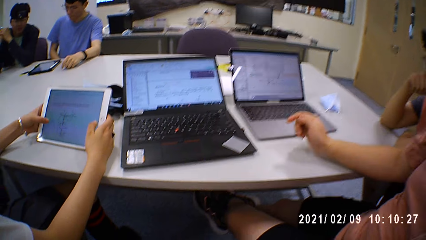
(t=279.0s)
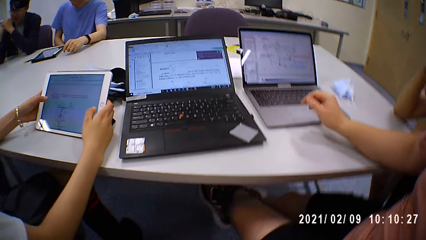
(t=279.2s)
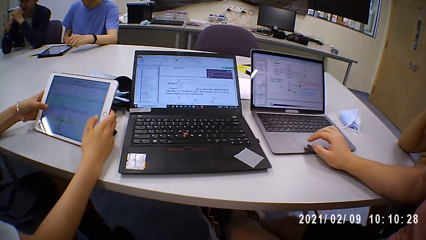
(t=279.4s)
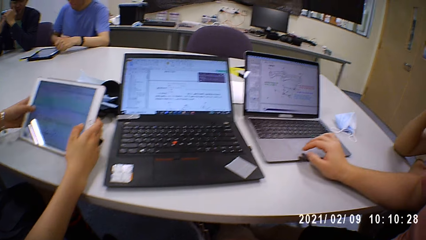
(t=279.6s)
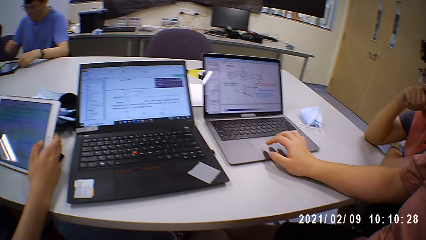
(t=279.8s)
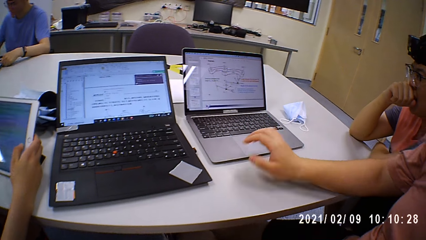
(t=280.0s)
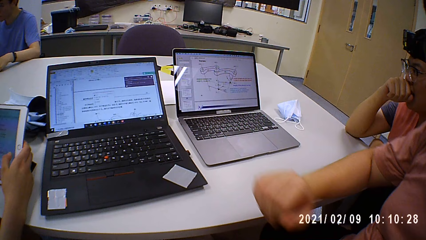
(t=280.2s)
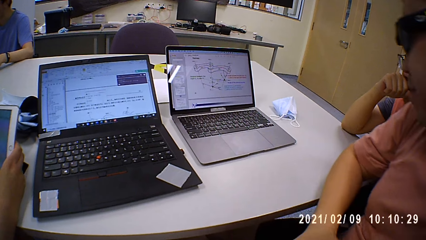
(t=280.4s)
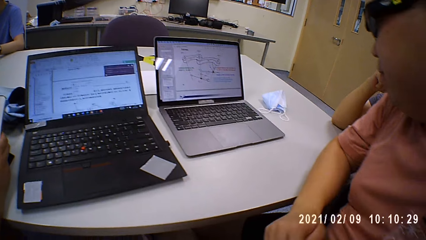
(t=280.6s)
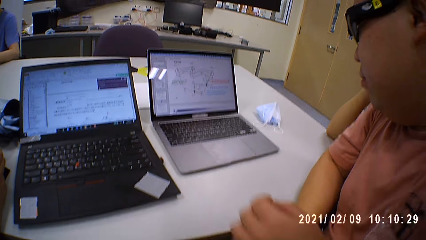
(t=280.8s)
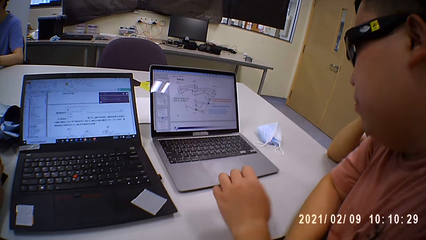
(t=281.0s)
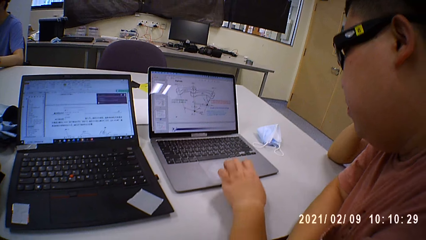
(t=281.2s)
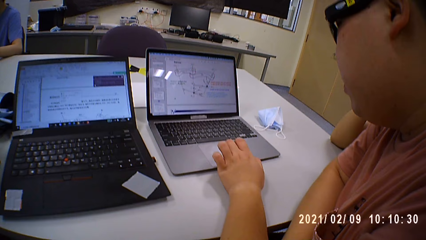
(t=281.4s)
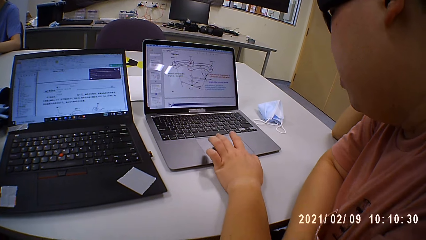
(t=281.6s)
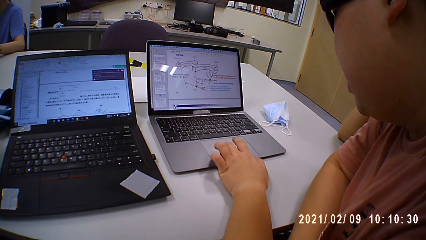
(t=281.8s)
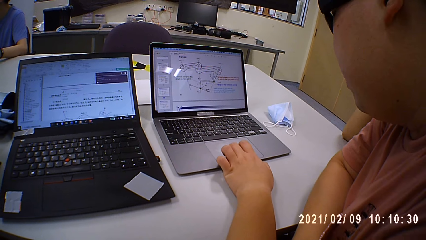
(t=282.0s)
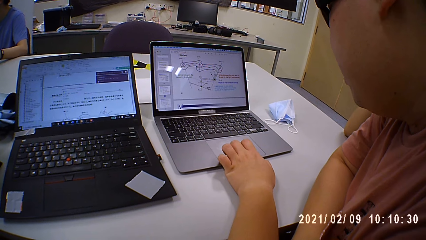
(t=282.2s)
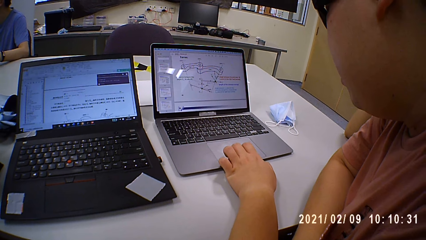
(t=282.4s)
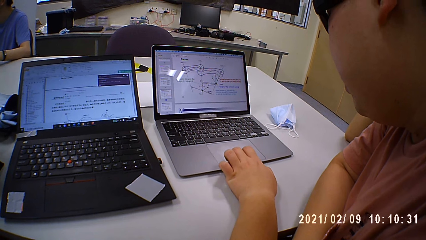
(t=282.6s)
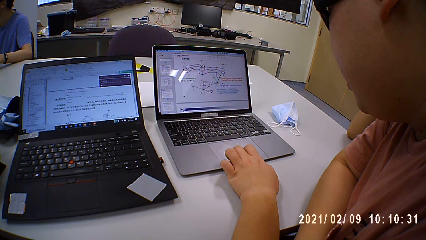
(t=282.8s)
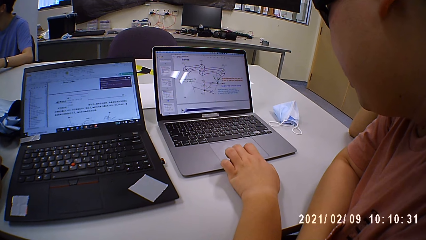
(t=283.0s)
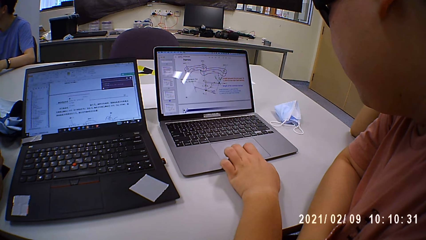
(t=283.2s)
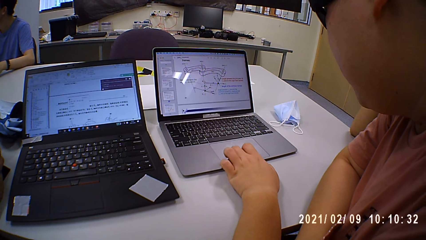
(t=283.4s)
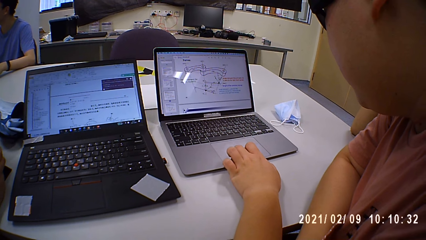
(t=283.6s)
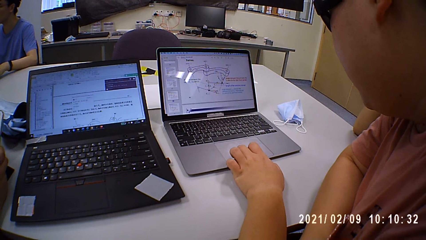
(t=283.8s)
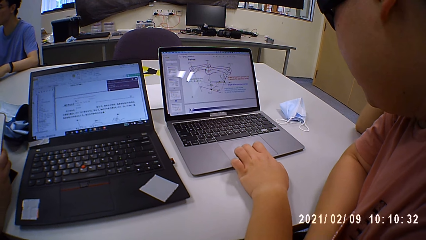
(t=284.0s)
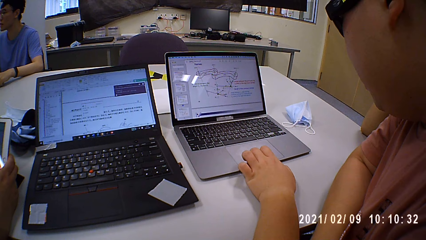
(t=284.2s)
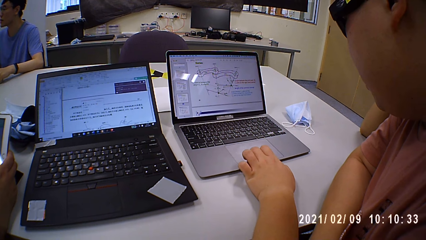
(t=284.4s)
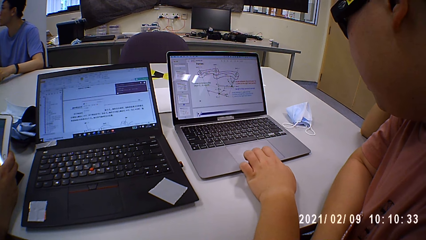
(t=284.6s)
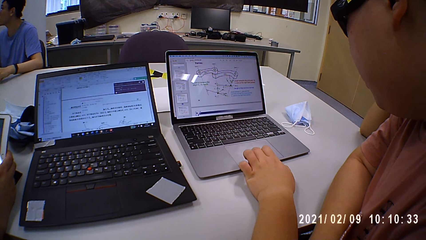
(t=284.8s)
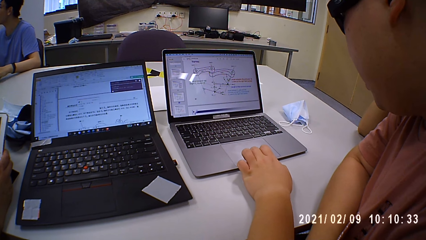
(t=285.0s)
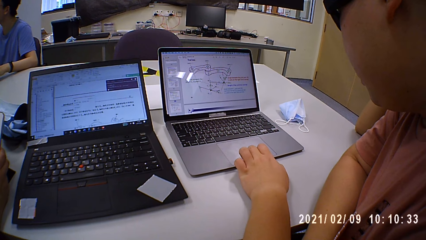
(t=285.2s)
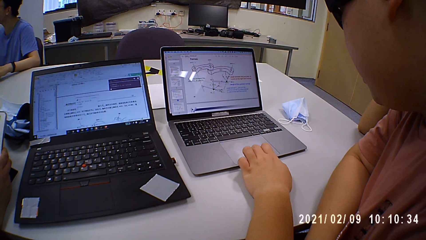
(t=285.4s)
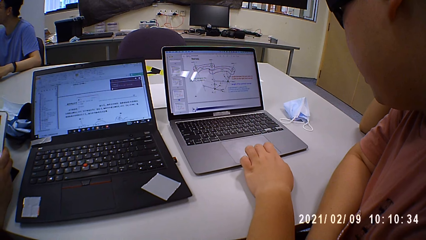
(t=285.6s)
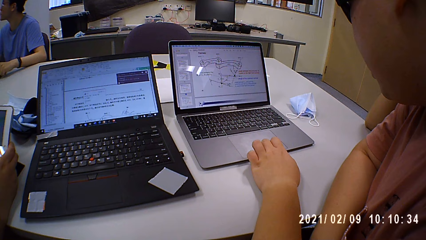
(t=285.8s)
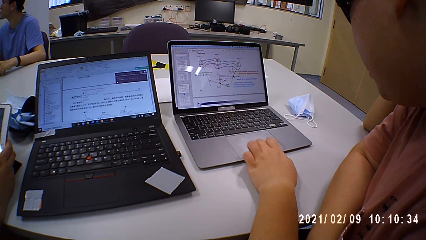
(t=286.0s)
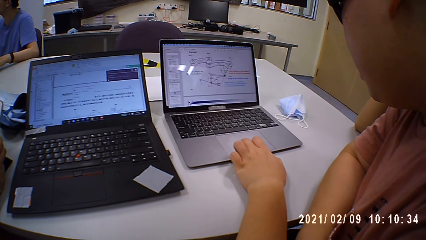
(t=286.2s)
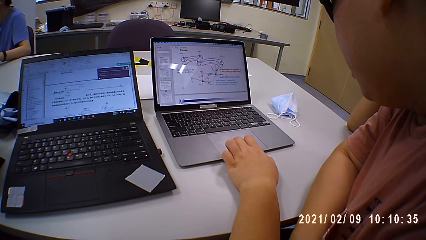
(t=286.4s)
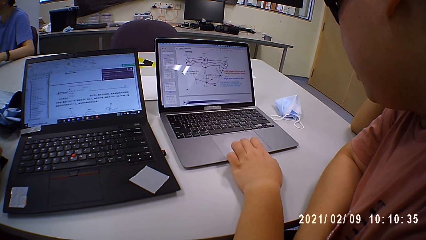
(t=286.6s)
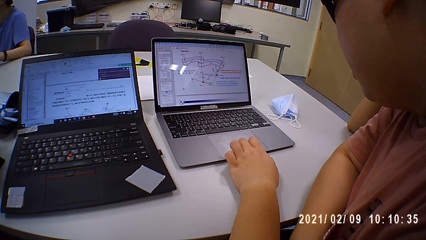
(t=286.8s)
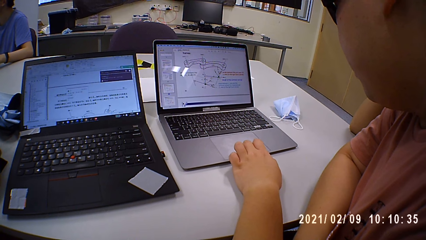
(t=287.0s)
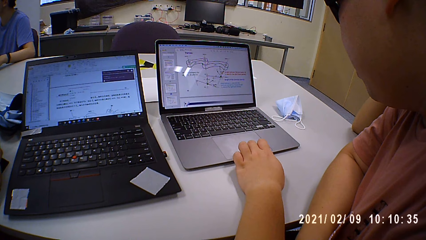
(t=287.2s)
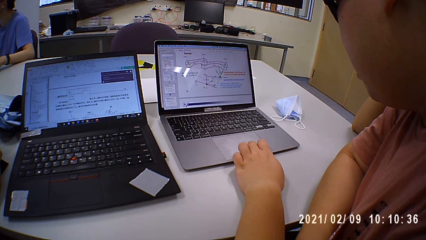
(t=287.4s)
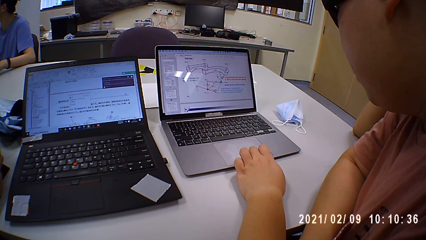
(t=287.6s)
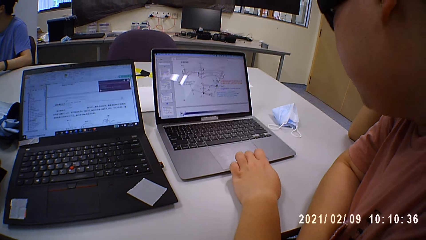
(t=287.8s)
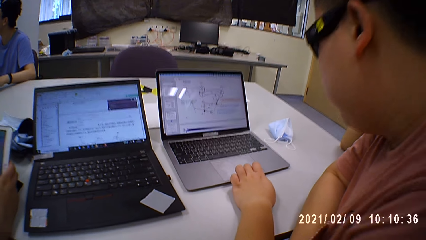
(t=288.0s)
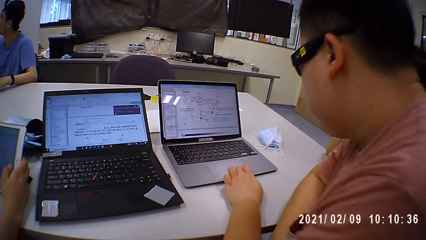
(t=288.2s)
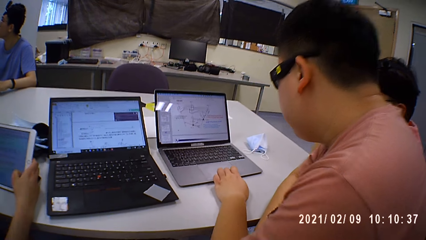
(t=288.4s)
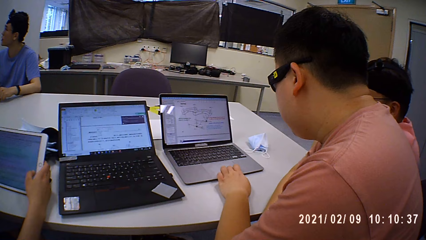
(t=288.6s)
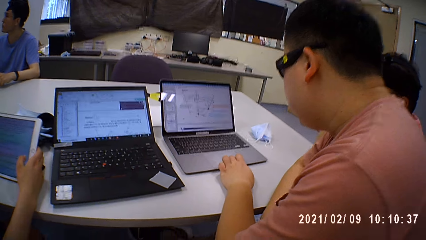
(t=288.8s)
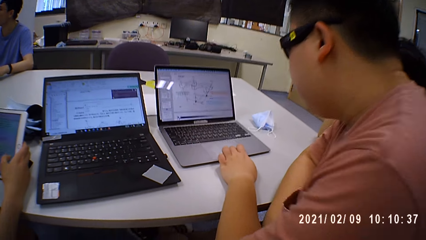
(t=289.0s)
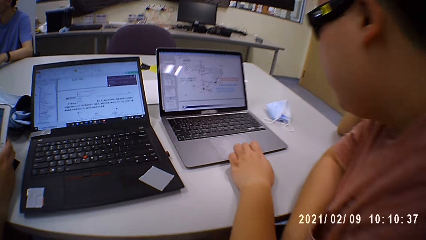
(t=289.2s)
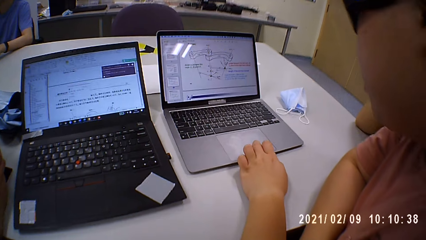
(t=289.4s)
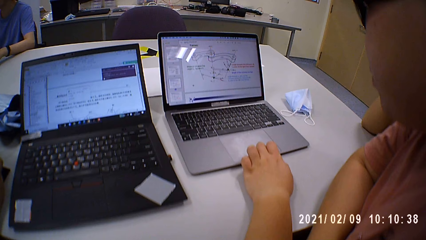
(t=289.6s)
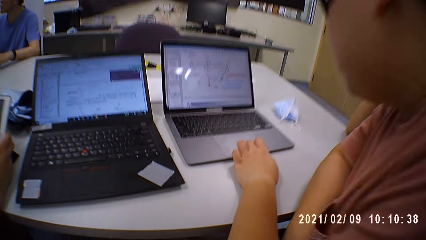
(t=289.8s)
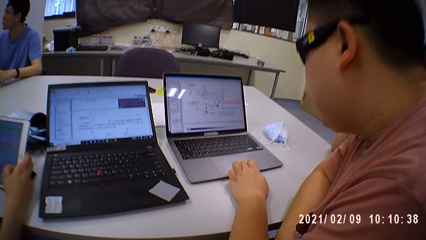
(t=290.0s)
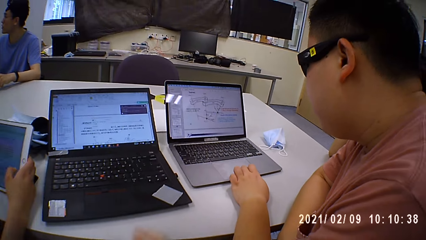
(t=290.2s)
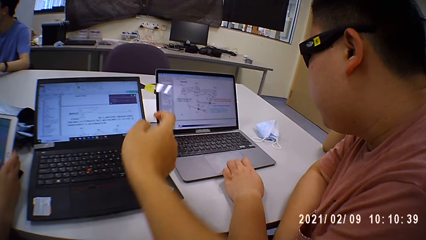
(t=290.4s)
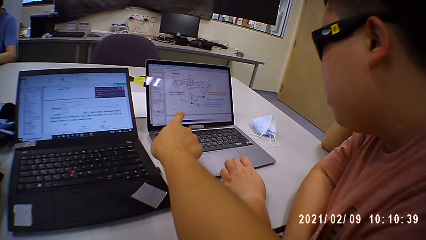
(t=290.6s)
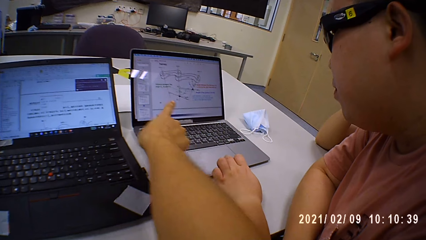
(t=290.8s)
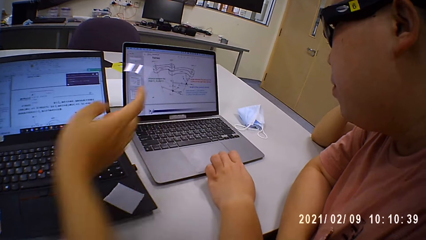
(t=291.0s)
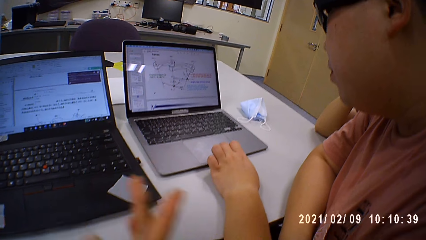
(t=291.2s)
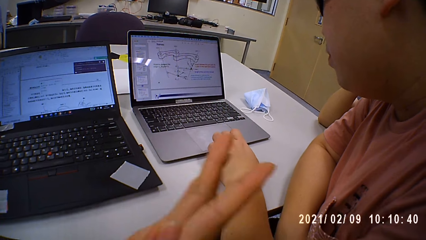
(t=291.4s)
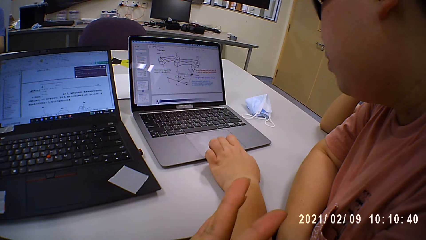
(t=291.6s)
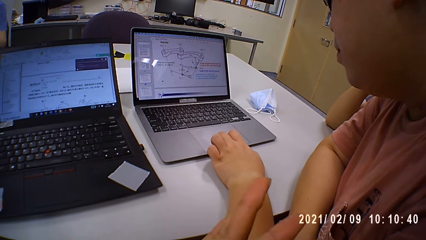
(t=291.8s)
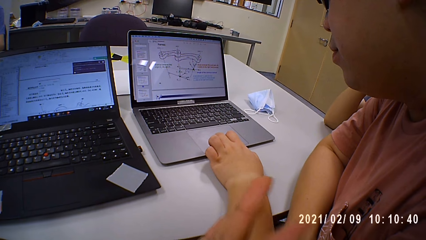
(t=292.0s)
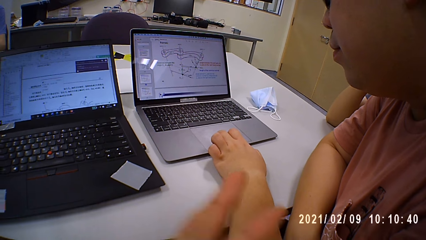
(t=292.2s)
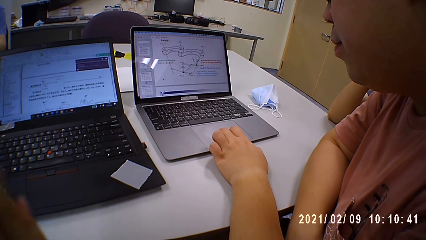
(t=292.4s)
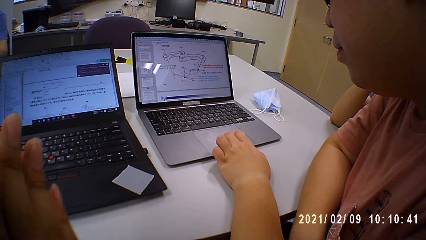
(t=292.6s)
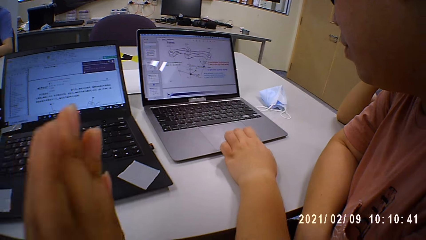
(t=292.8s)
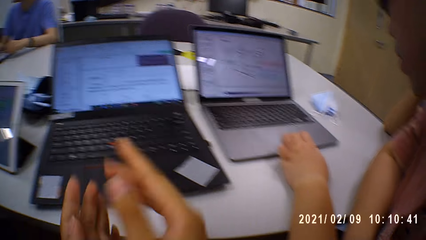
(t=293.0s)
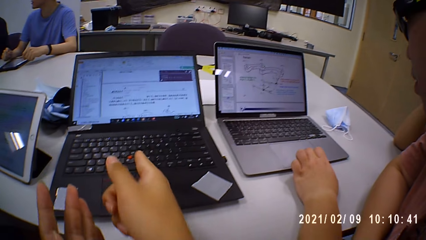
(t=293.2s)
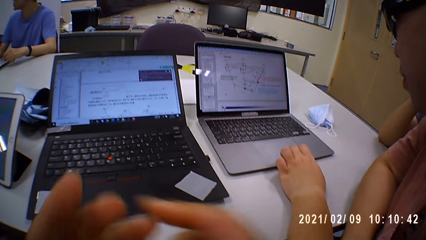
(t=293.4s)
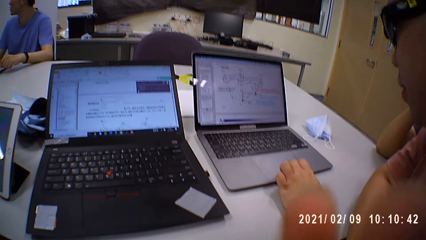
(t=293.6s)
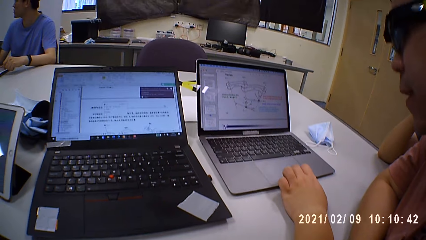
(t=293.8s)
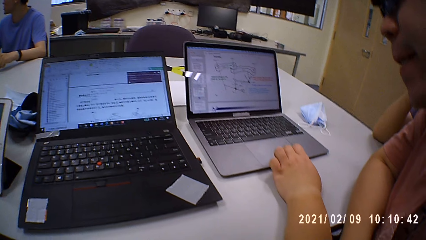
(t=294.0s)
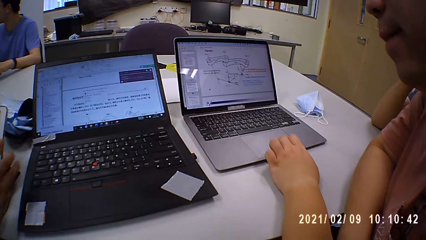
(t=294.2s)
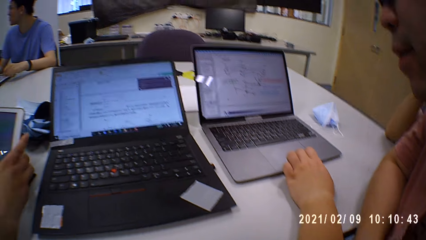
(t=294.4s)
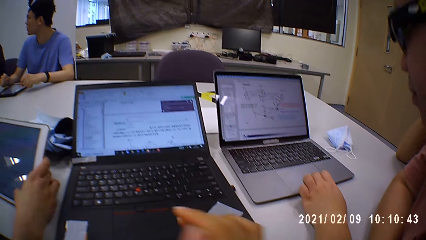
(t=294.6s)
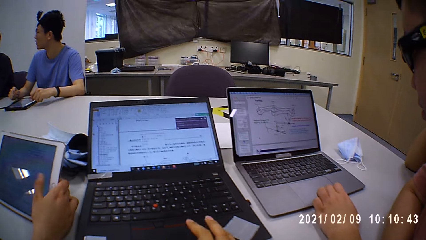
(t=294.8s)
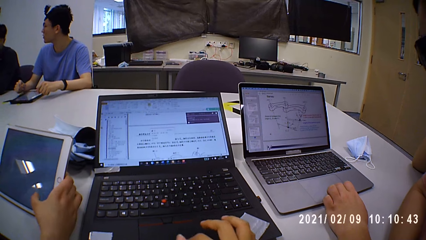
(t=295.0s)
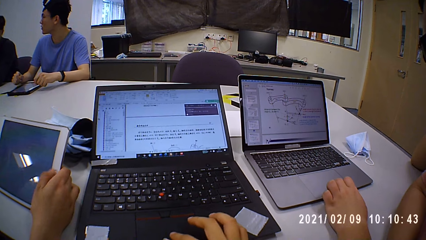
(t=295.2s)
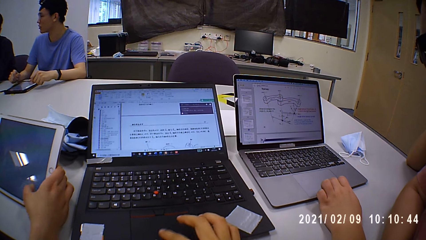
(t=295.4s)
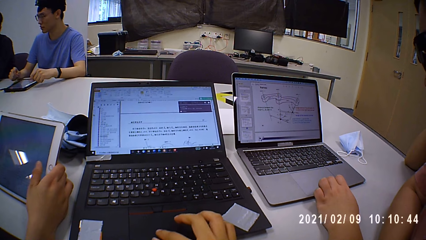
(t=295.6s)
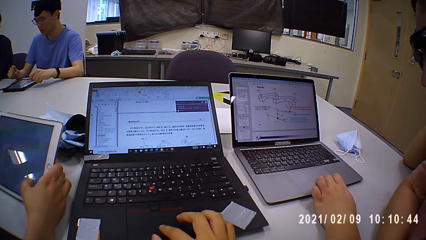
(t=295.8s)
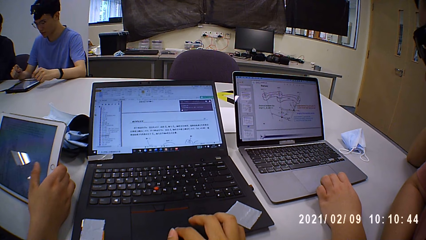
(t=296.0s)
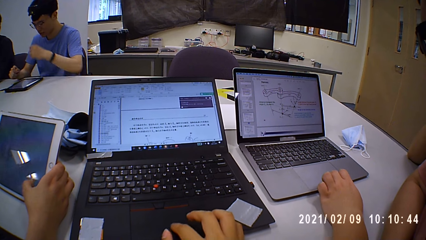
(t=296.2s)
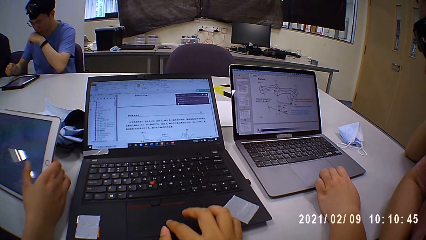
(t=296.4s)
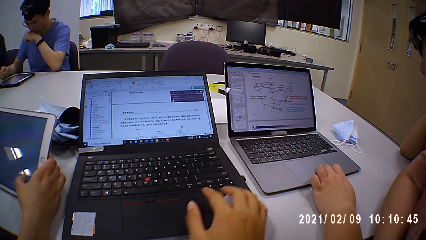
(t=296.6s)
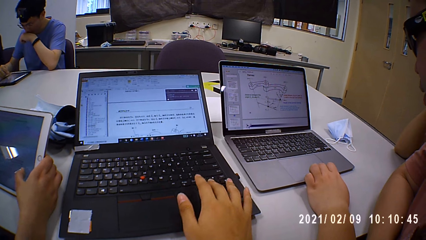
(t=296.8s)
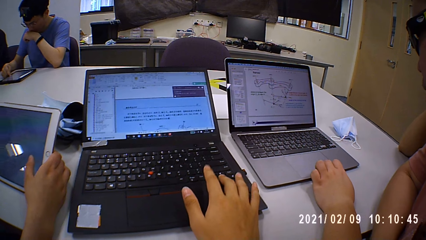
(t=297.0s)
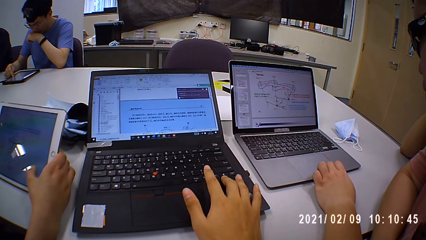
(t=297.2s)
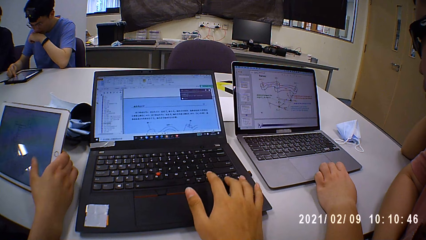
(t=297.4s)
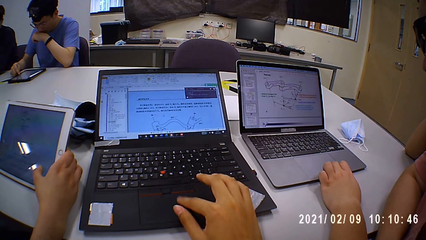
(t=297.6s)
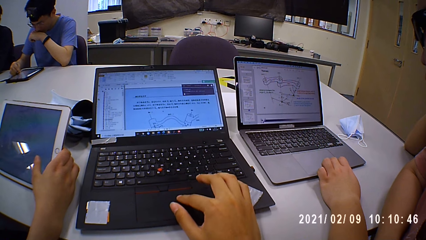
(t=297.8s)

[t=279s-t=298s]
A person uses the laptop. The camera wearer points at the person's laptop. They operate the laptop and click on the laptop.
